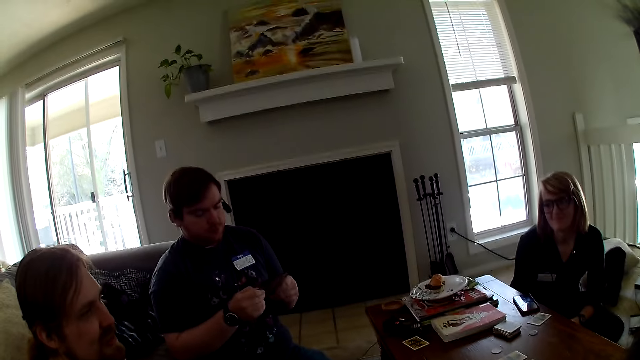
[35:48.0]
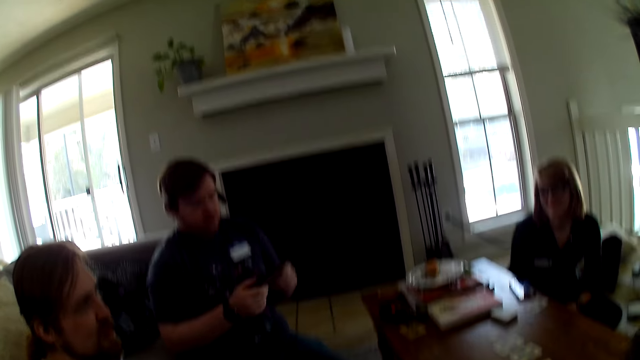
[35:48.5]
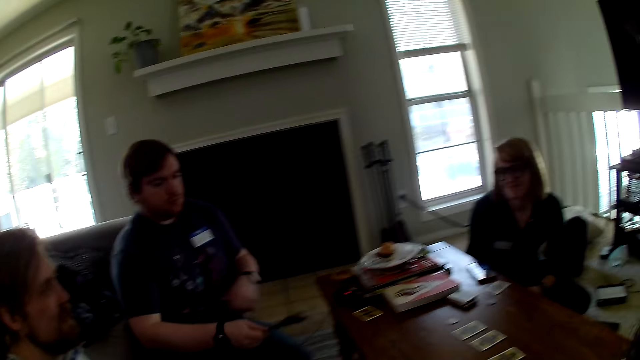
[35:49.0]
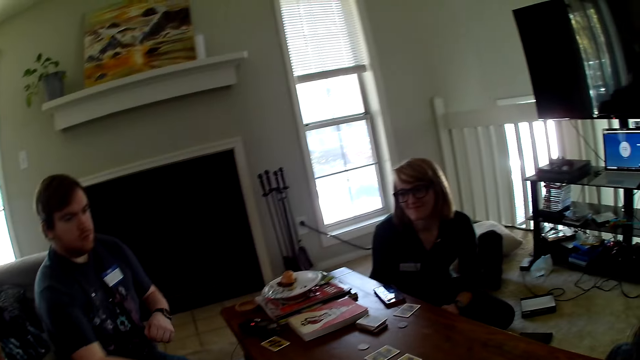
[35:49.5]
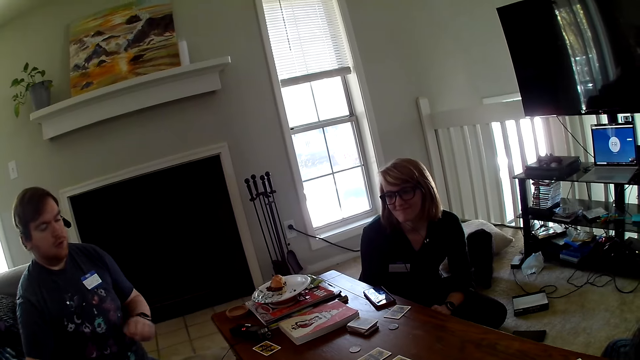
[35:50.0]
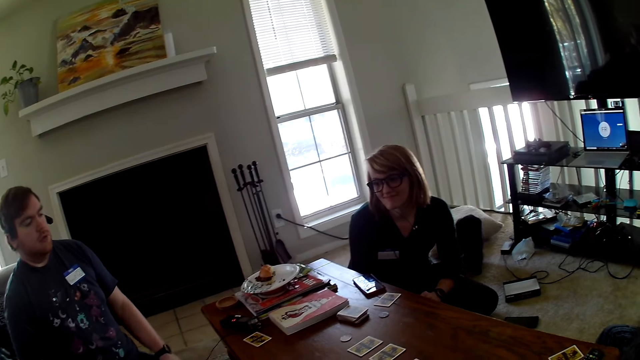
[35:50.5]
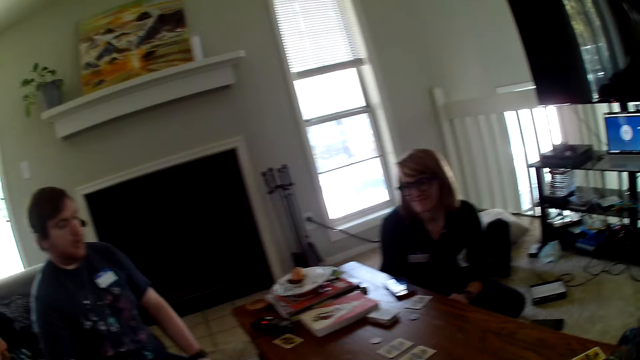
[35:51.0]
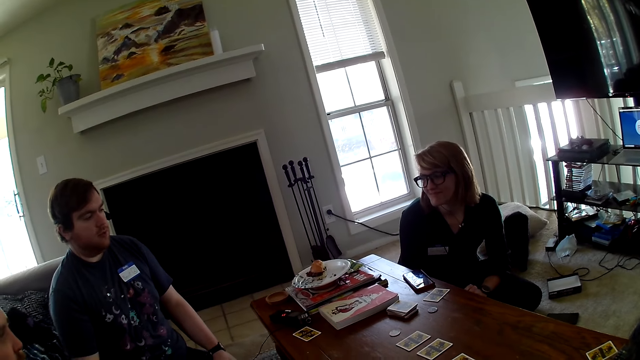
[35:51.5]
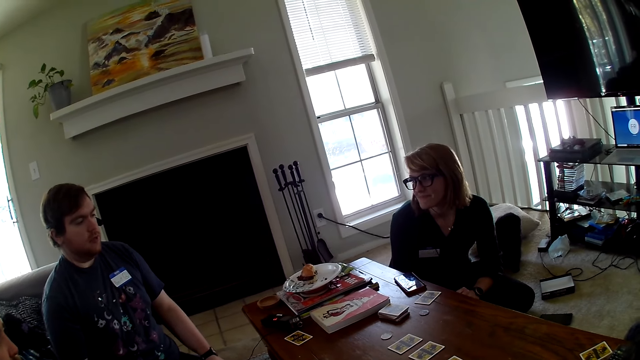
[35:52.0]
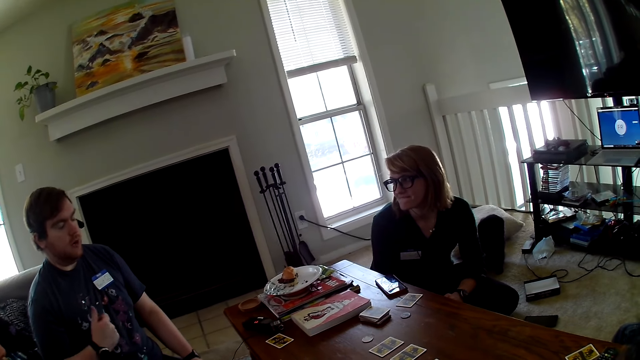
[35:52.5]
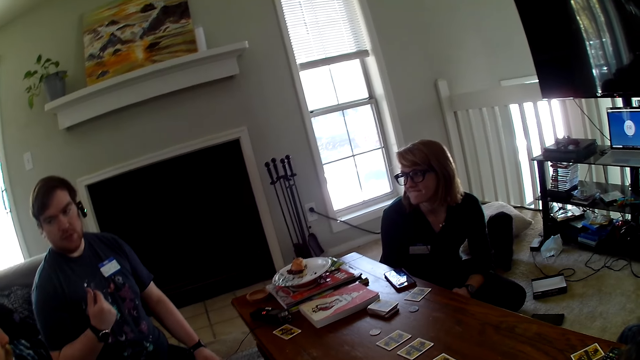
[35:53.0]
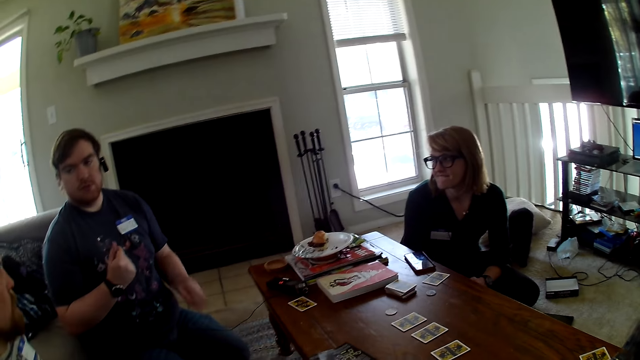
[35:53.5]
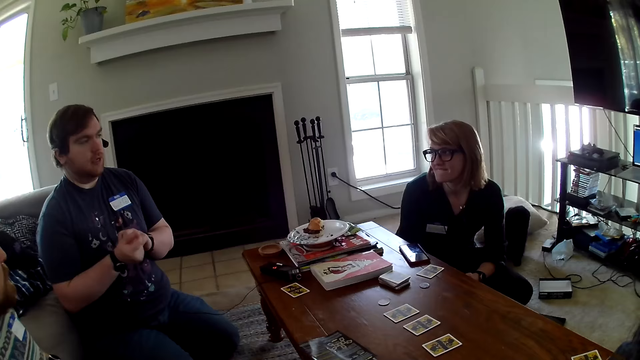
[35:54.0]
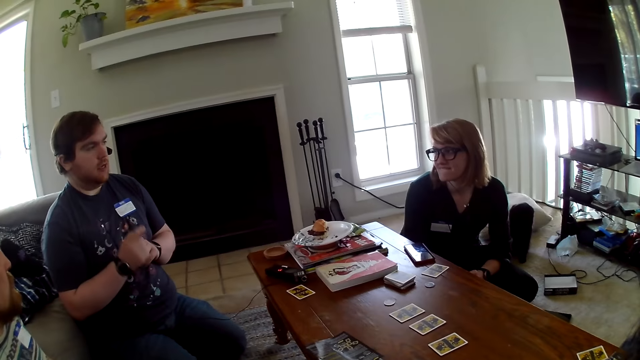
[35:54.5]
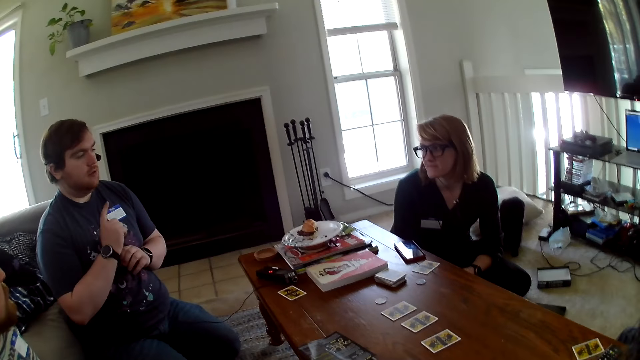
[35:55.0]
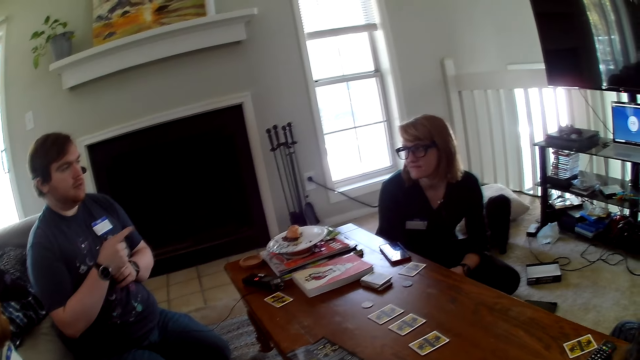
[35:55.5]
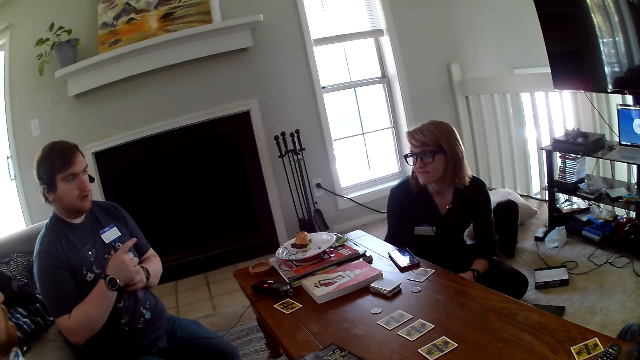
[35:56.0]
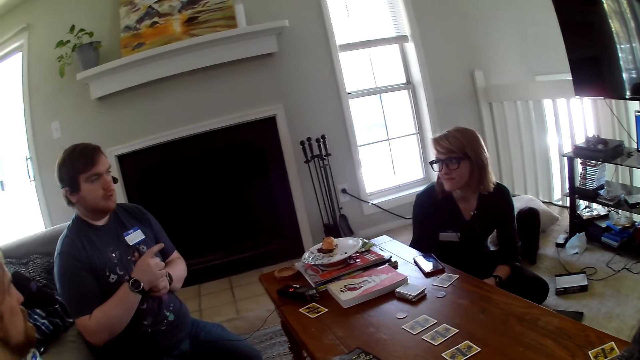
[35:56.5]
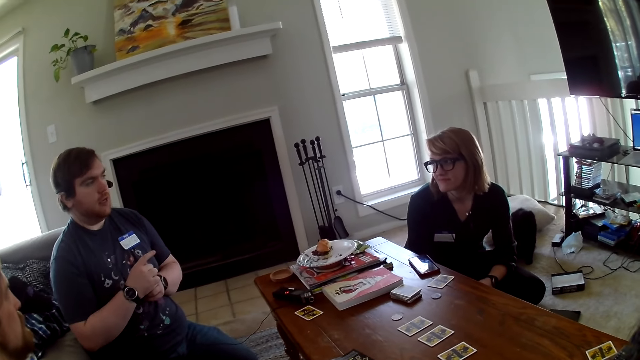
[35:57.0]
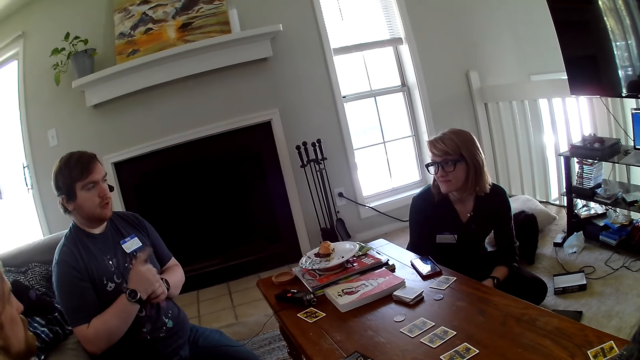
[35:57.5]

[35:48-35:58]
The camera wearer looks at a man. Another man converses with the first man and a woman.

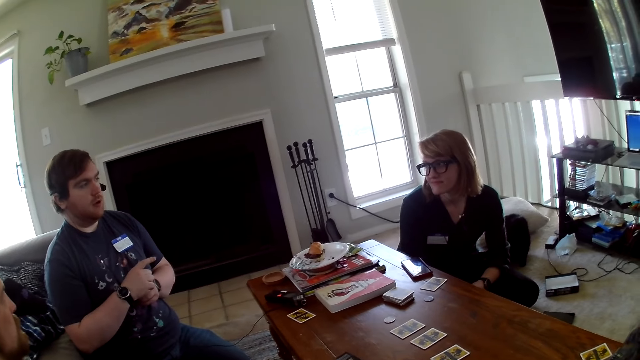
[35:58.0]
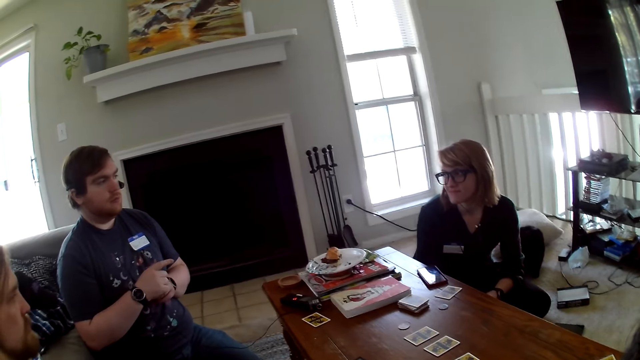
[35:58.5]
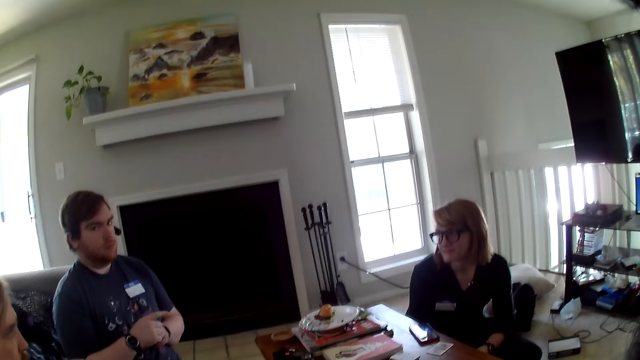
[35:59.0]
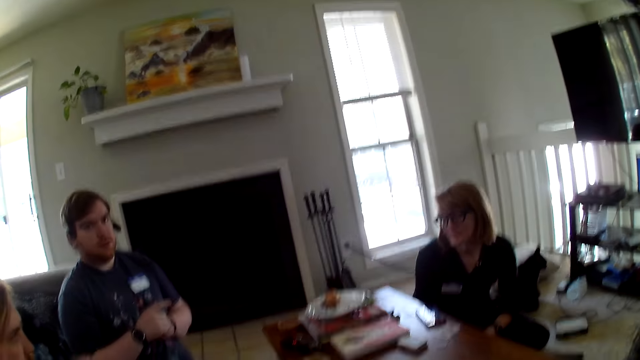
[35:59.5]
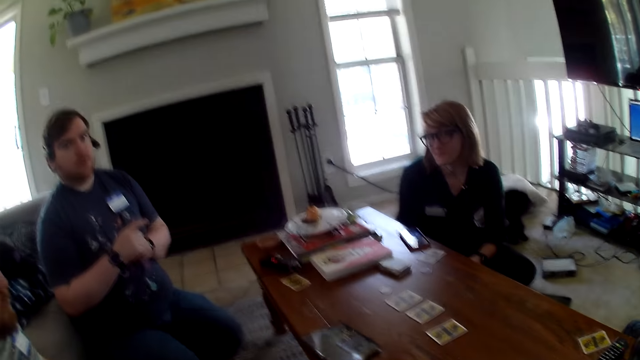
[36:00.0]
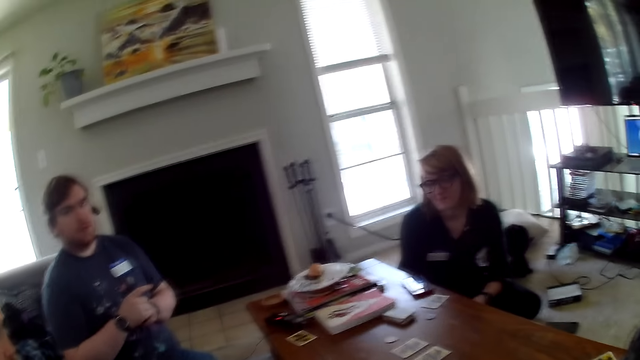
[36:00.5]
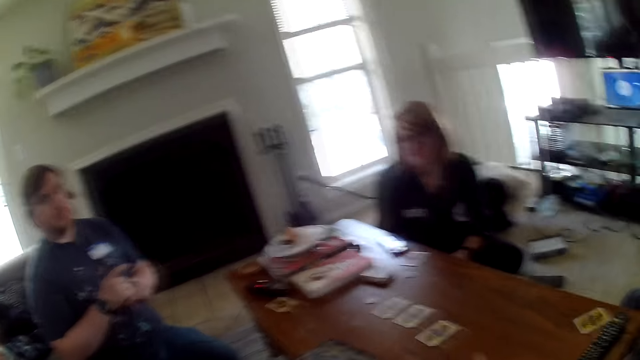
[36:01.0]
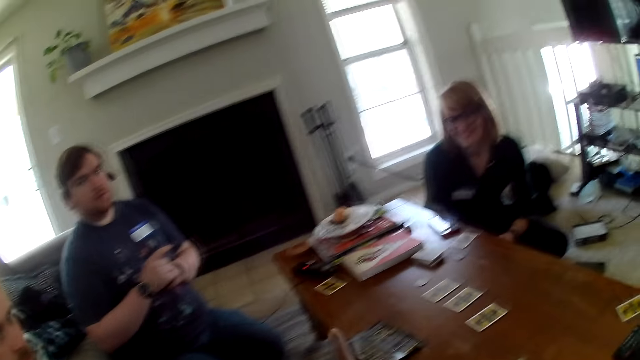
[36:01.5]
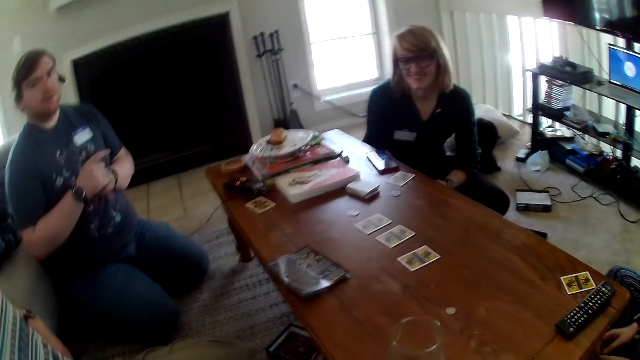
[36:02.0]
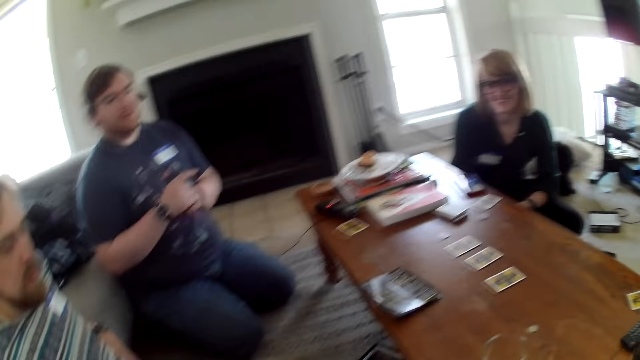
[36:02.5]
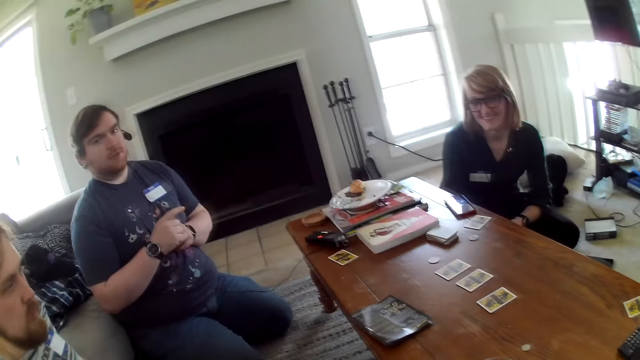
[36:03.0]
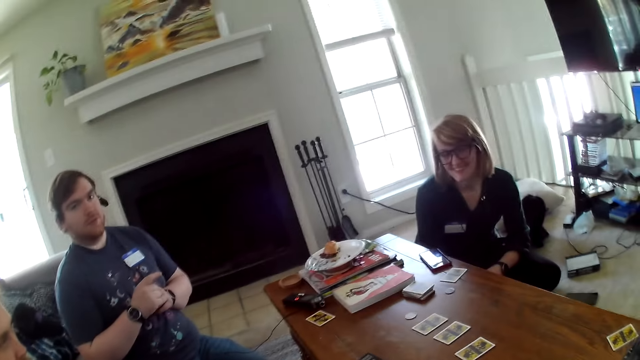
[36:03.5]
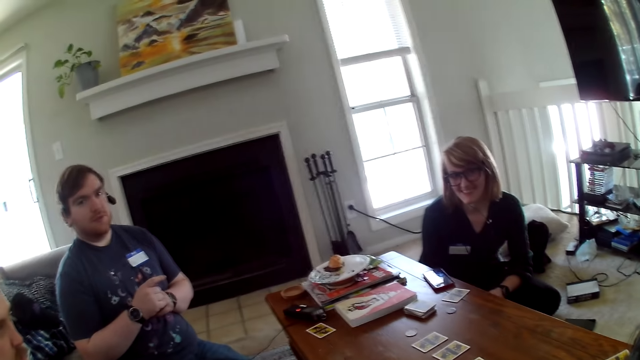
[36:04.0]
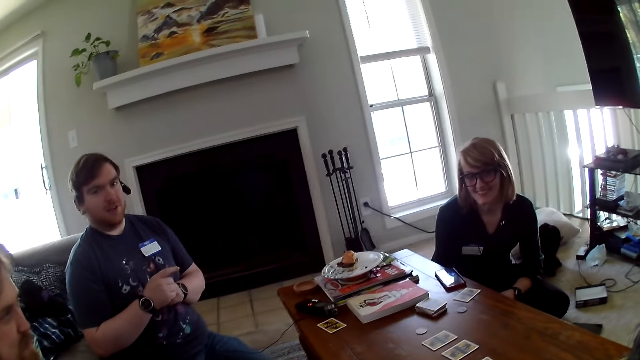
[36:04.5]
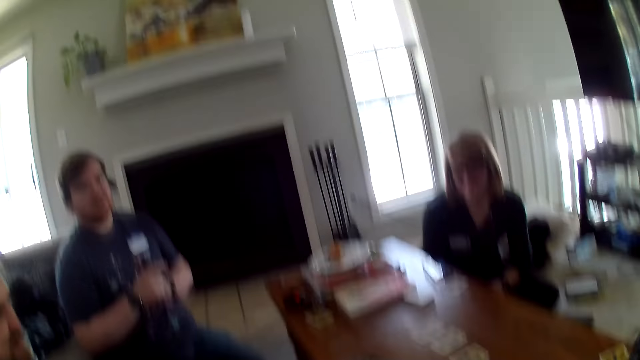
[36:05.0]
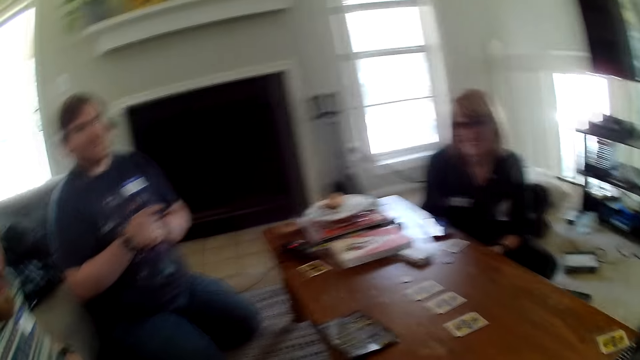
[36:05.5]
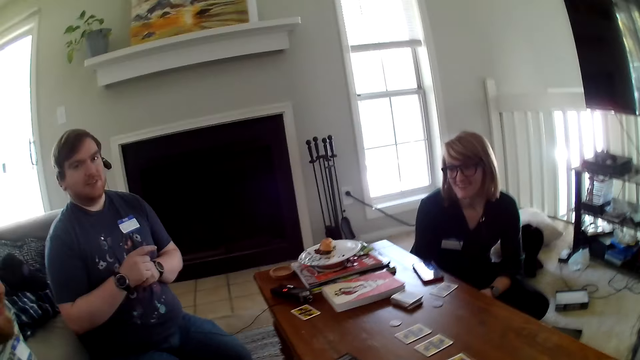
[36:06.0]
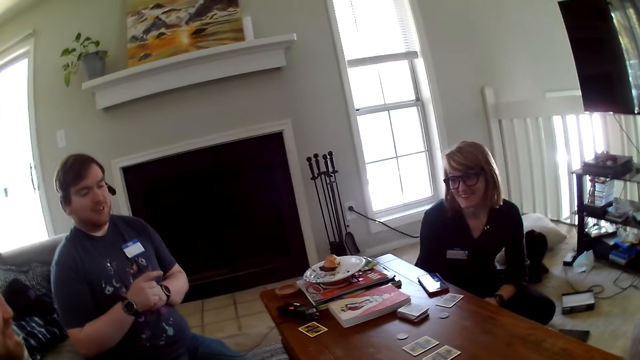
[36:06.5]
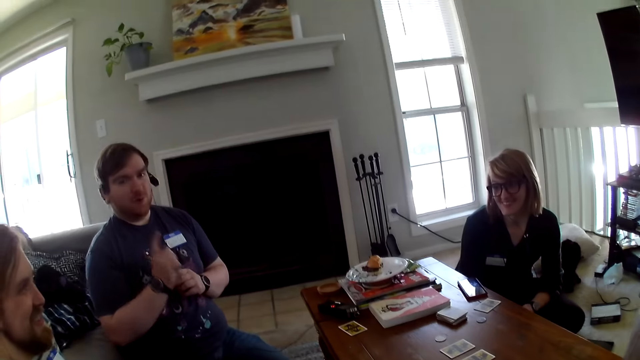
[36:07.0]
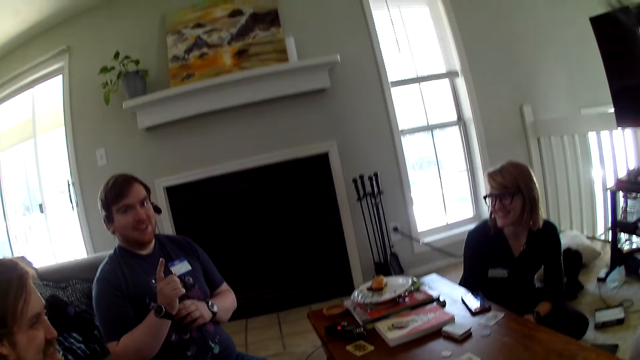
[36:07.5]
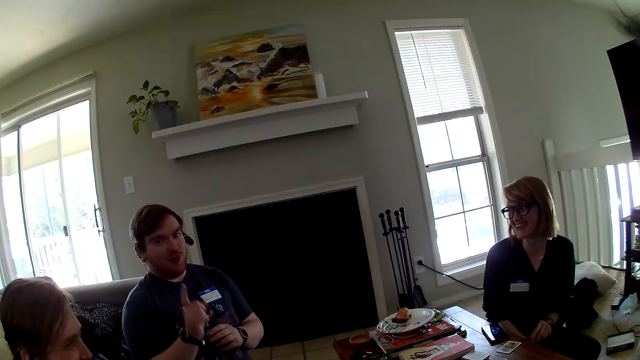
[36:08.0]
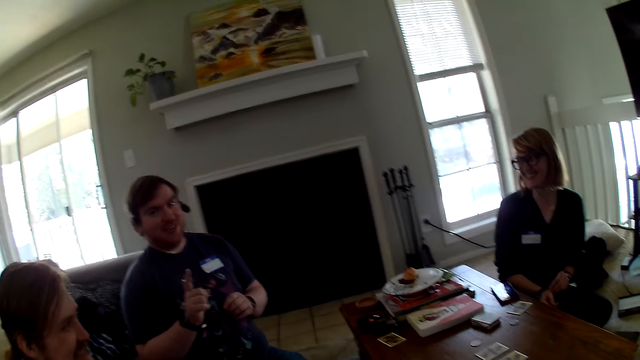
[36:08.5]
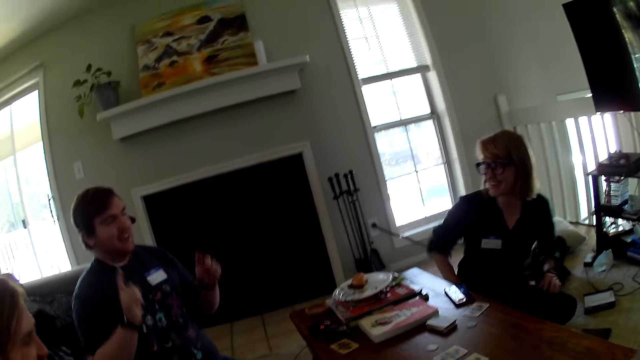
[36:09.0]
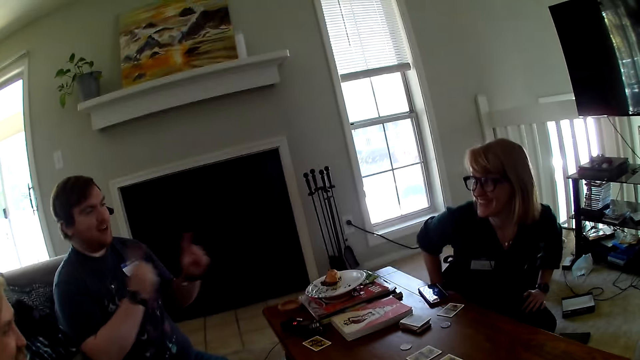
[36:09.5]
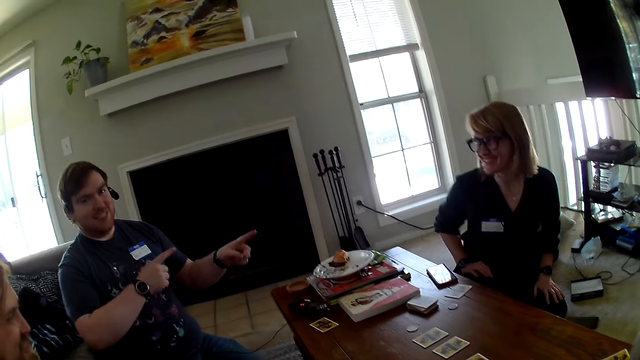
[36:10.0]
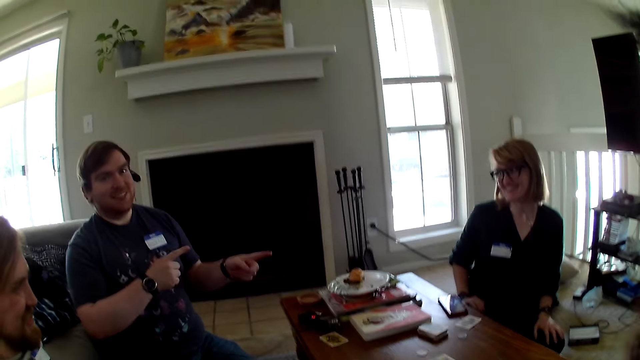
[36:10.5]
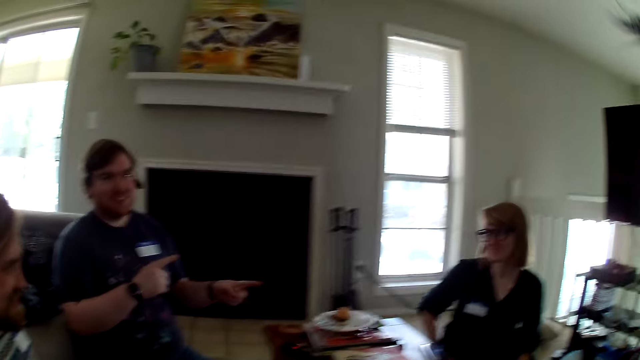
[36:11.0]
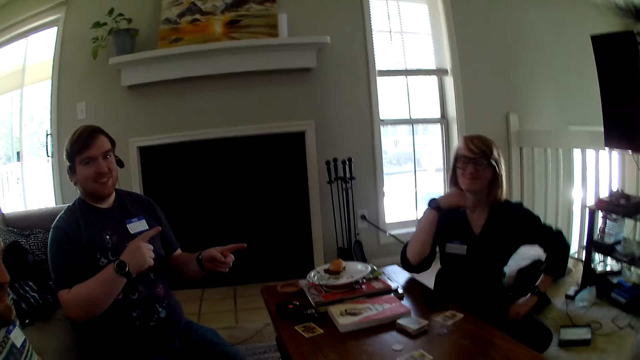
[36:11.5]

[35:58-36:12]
The camera wearer converses with a man. The man converses with the camera wearer.
